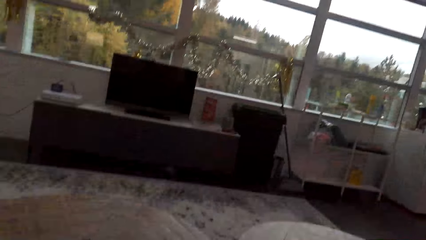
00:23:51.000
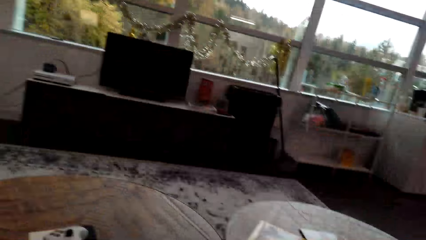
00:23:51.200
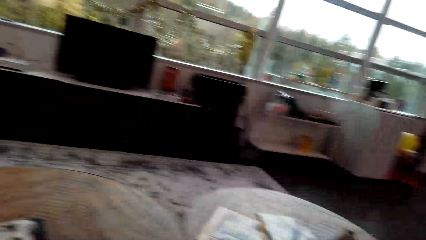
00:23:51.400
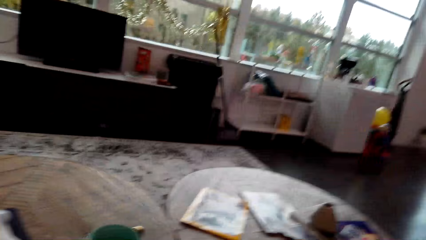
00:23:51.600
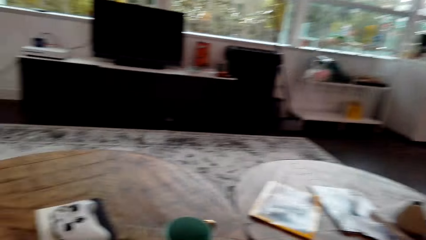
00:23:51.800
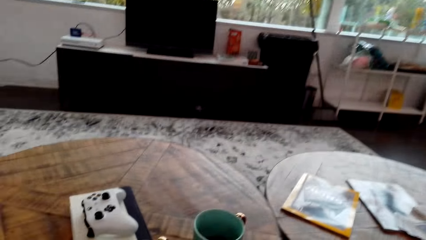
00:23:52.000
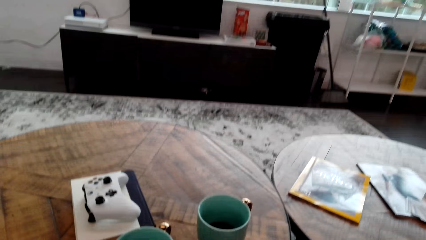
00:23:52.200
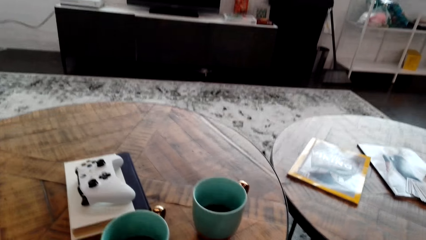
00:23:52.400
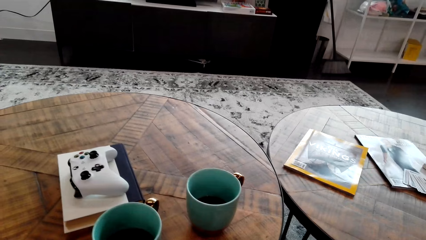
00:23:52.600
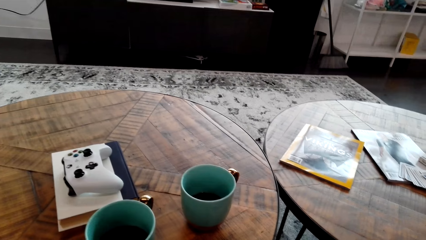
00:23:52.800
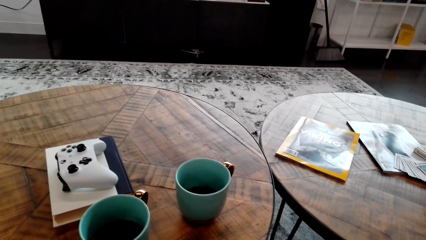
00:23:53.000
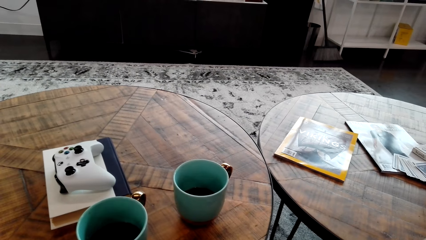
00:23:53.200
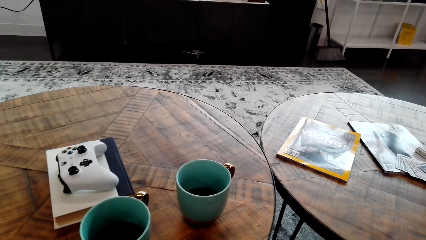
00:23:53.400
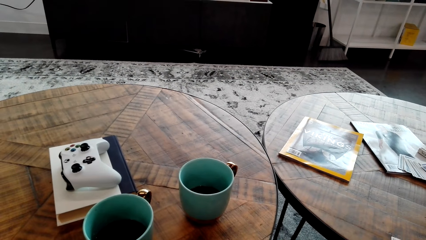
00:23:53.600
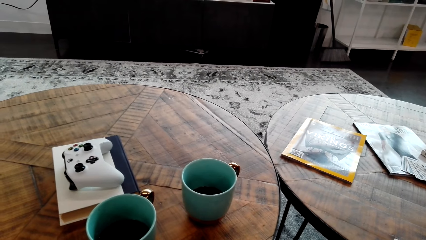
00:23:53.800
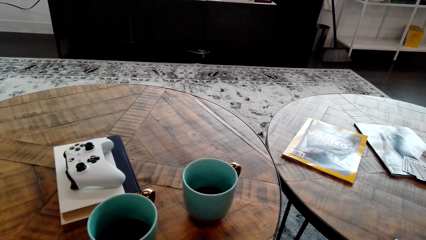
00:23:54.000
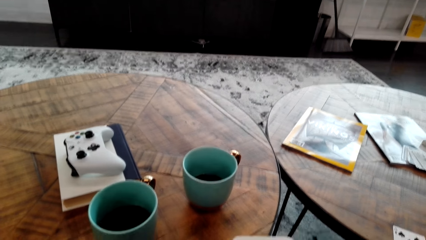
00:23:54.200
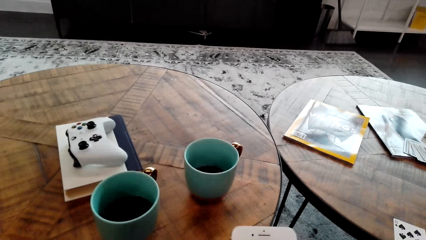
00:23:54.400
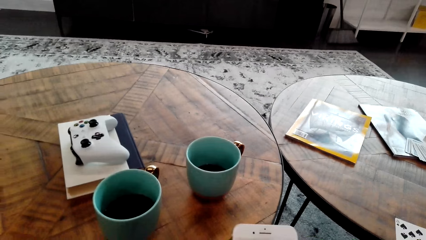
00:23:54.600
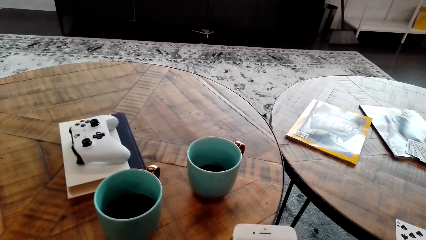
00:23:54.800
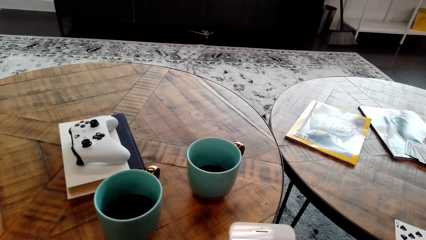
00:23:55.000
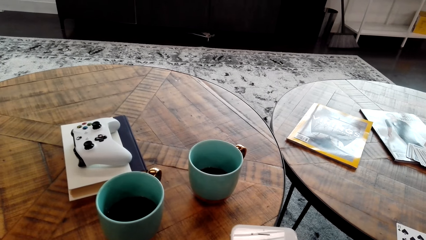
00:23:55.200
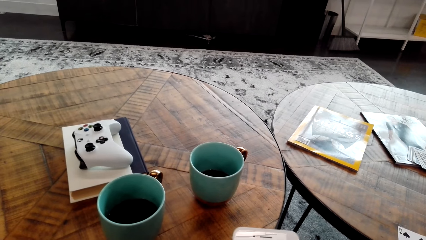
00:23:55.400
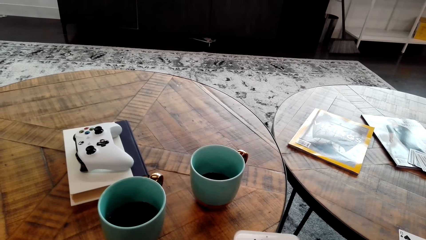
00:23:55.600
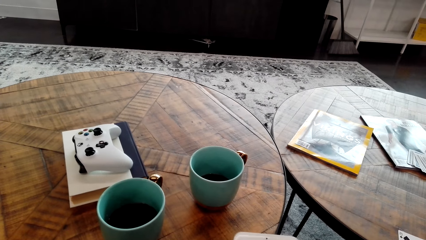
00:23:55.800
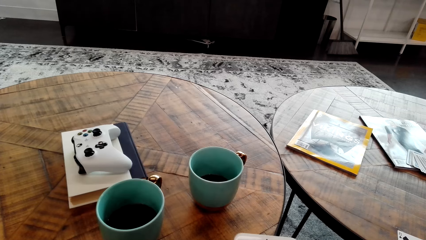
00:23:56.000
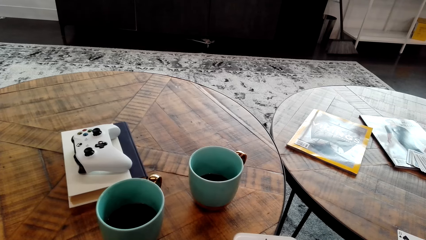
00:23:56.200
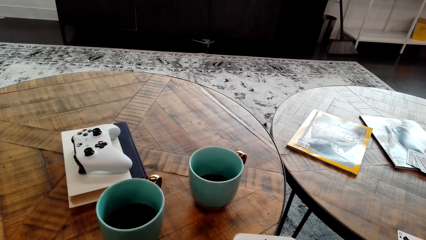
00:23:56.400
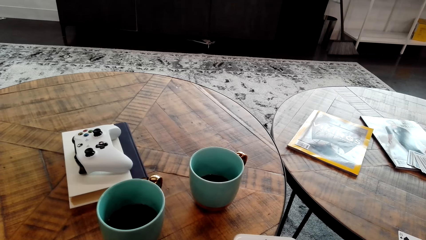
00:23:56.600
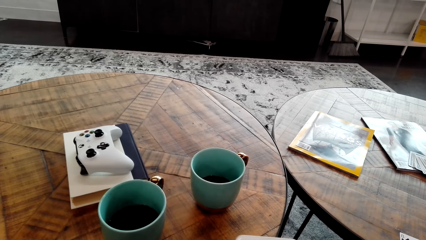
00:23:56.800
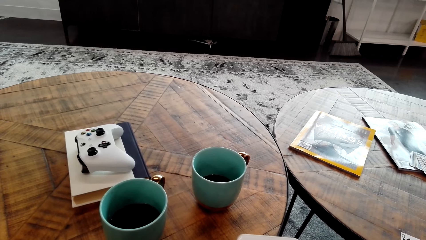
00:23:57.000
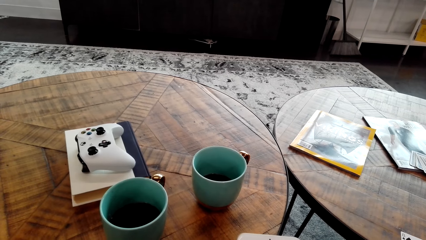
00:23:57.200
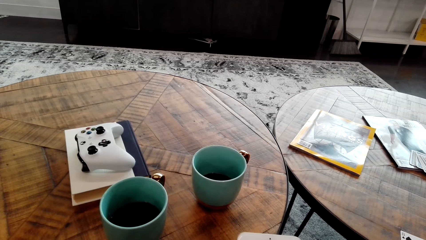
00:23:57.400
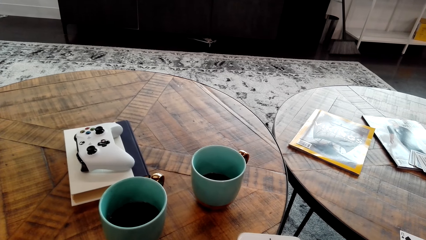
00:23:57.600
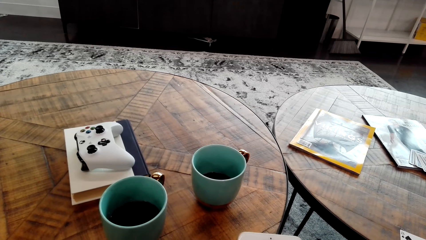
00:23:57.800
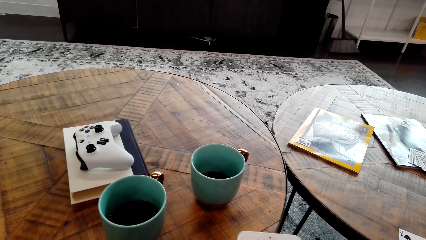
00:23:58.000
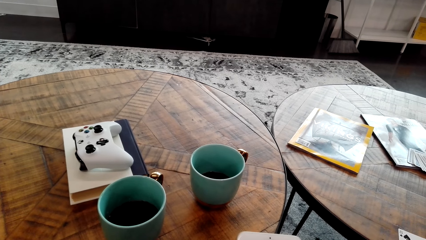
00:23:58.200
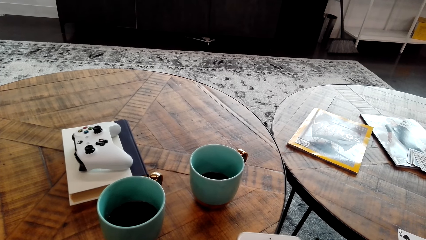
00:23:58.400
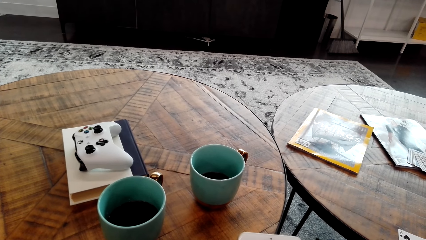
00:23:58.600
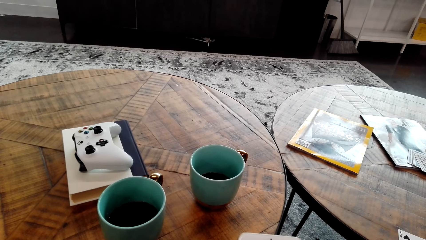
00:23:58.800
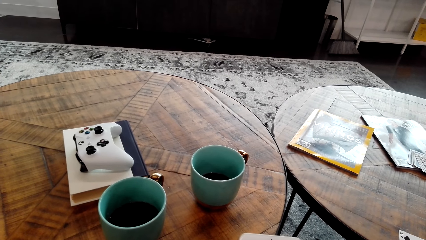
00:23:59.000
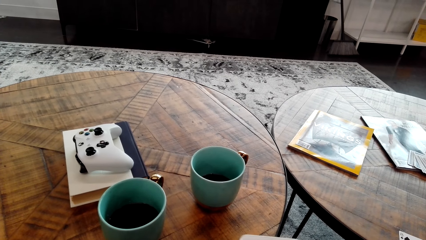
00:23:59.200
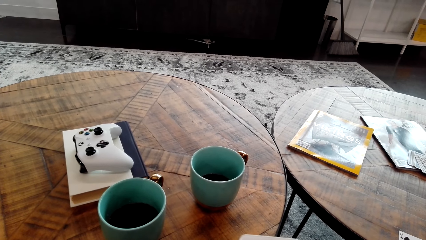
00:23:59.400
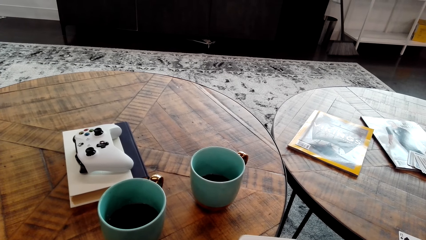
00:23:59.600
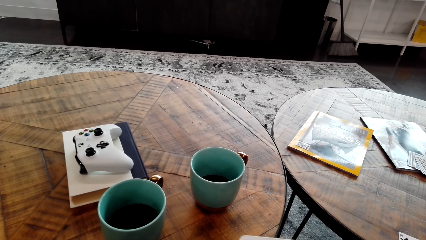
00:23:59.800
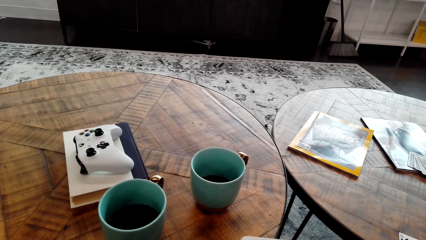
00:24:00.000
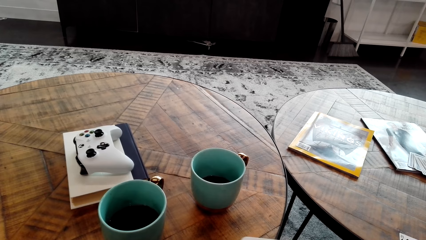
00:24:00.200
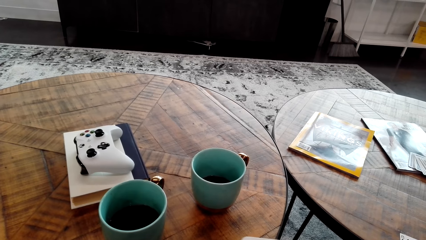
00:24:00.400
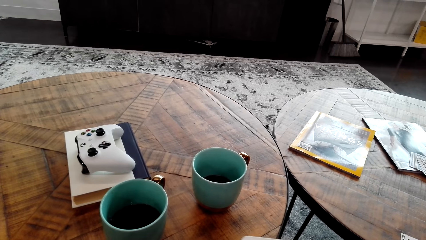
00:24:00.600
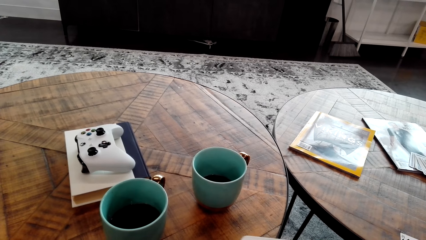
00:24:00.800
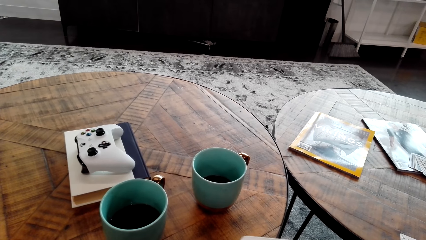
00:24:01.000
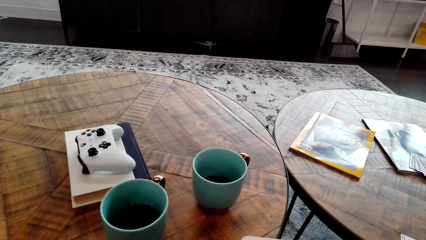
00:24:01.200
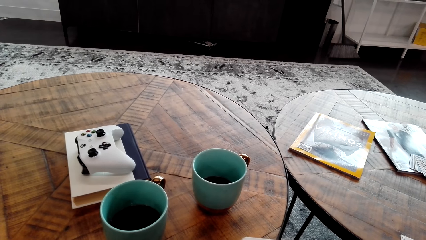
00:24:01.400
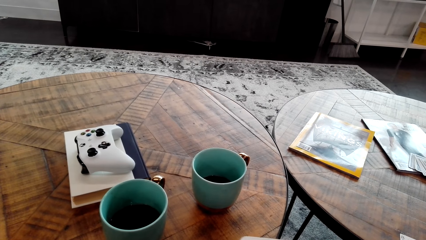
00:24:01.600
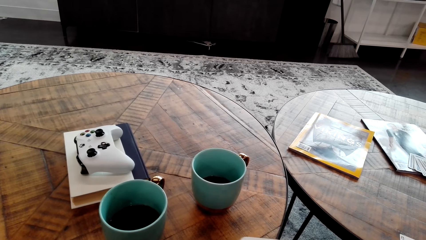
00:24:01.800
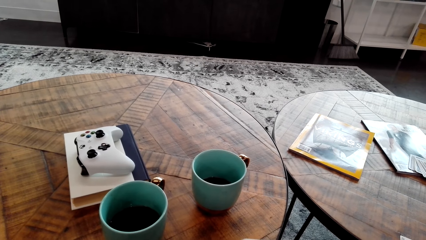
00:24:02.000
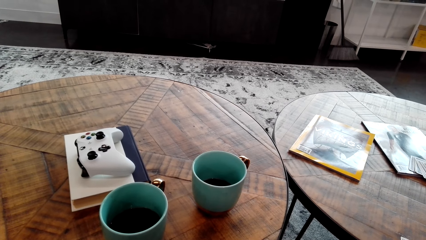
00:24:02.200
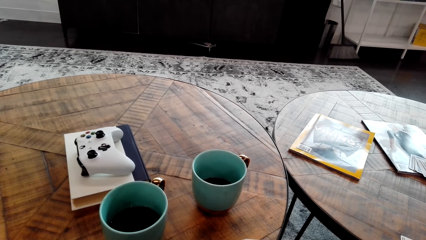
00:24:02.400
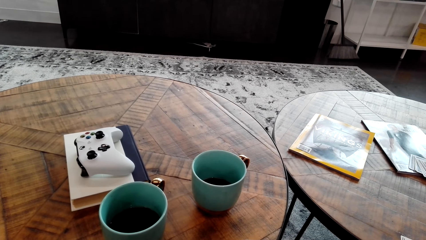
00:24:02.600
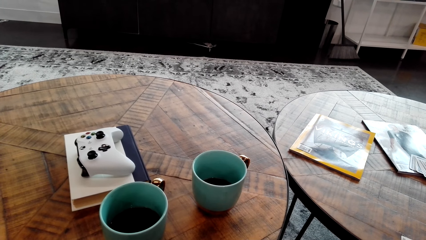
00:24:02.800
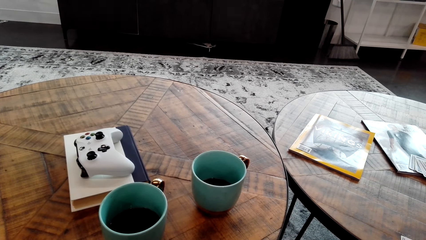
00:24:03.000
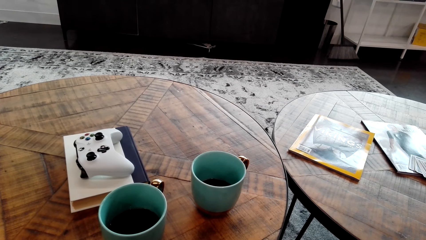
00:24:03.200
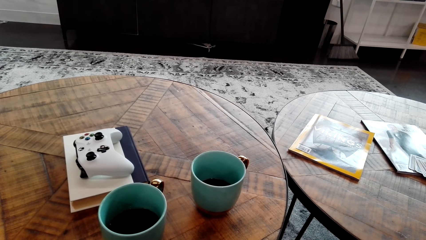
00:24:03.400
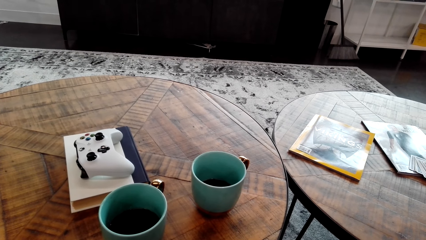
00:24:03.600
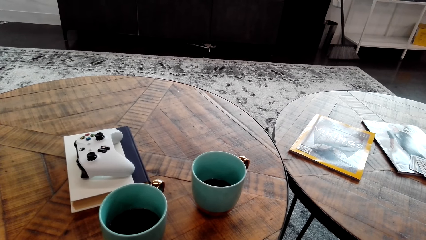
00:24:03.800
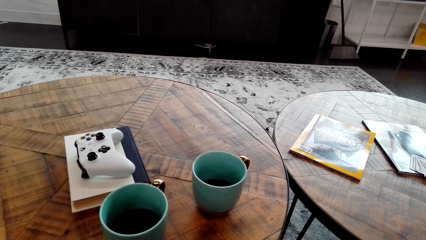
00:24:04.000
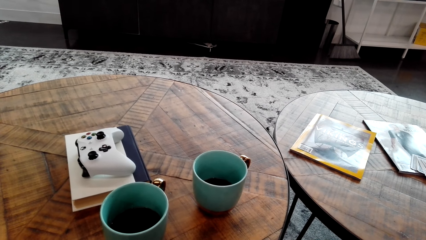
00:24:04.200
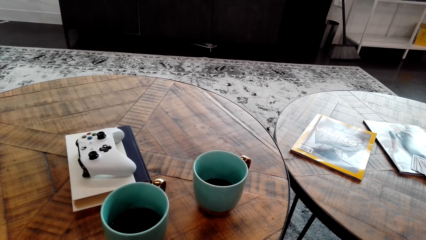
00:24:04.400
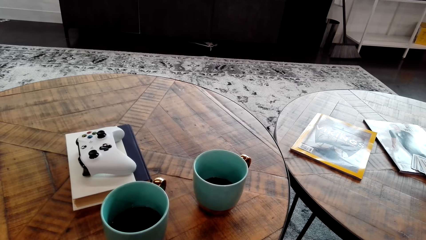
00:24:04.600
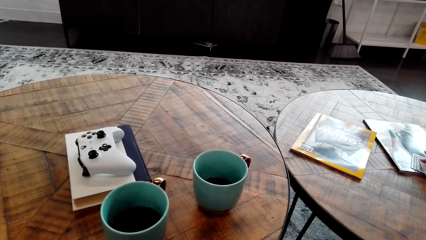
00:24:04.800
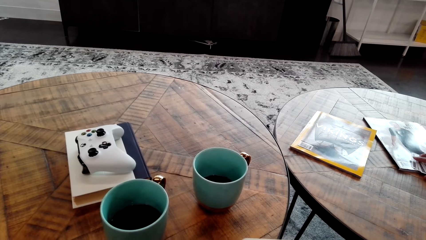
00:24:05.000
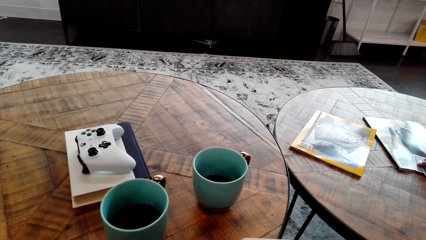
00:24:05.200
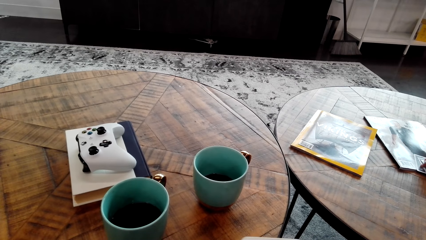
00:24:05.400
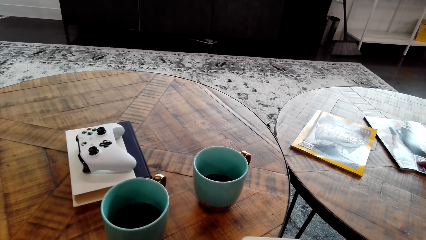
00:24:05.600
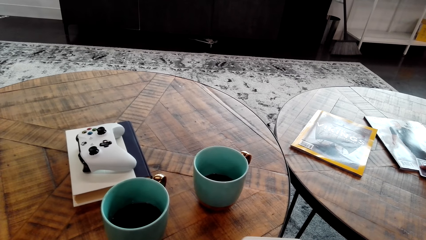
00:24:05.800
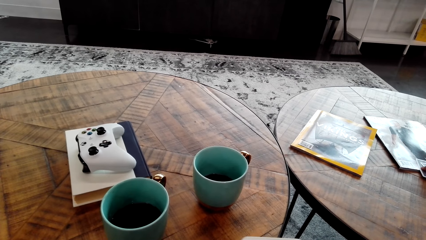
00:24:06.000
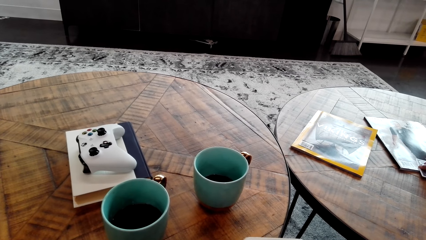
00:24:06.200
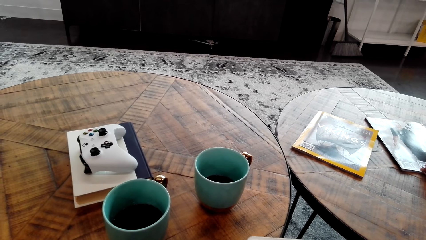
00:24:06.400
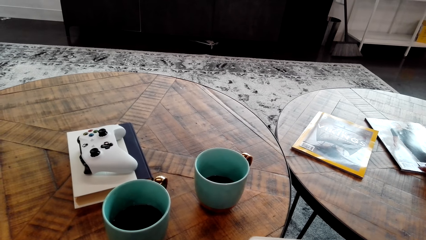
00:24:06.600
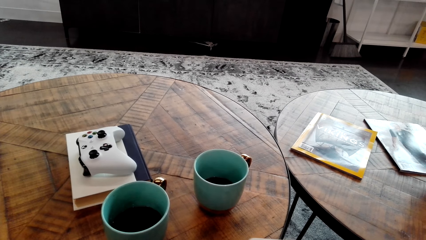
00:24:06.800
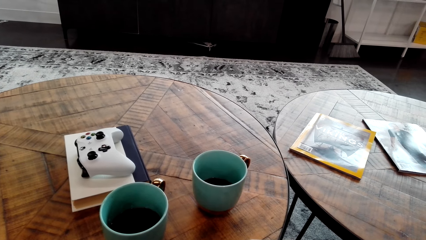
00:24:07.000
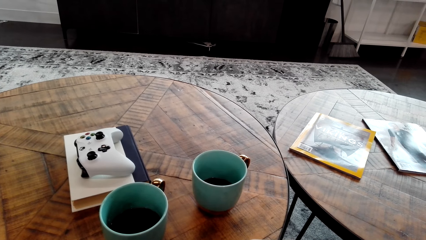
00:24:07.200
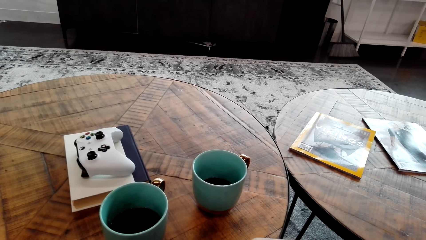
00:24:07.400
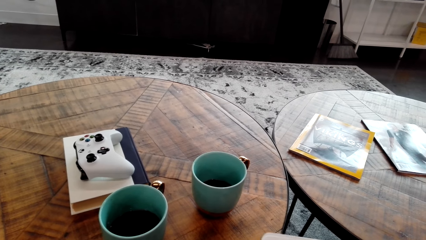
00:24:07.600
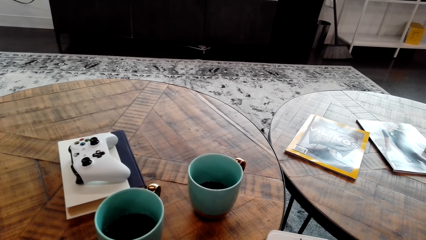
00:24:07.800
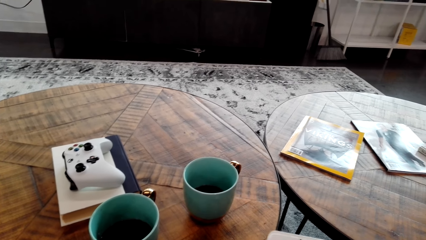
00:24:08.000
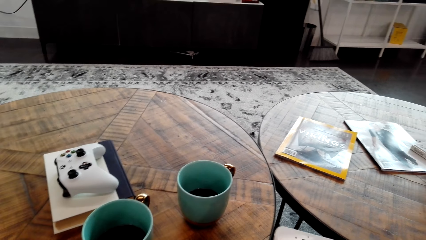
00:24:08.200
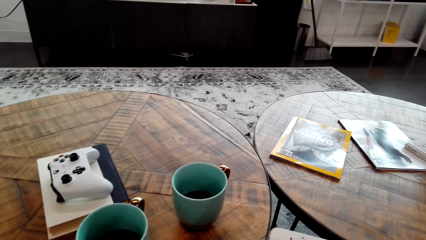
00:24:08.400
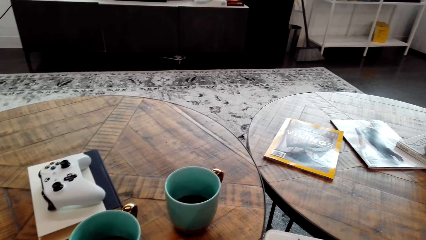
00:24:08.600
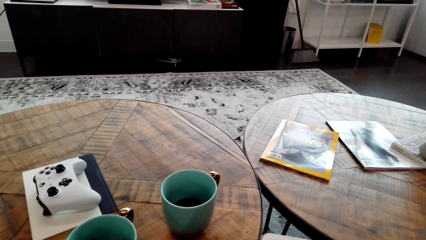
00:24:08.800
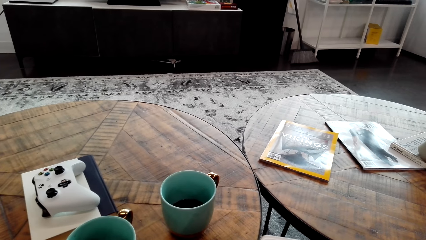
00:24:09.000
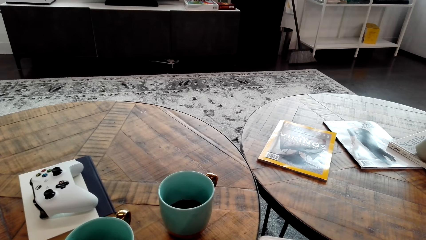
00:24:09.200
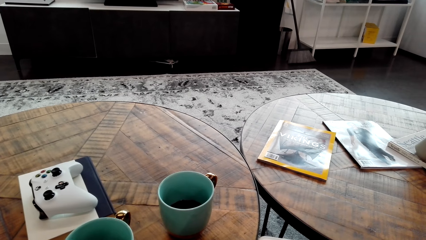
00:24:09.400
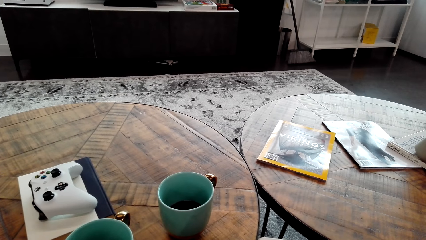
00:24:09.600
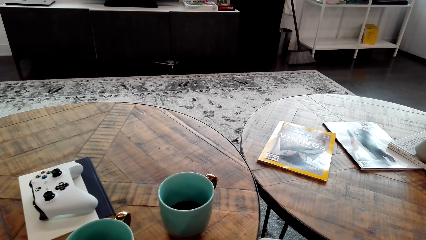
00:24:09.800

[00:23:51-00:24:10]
The camera wearer holds her phone. She operates the phone. She stares at the phone. She turns around the room. A man picks up a card. The camera wearer turns around the room.
